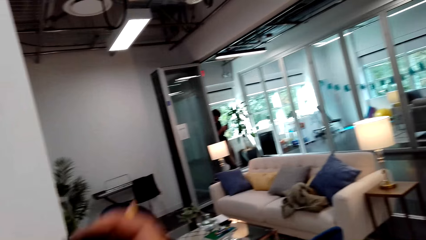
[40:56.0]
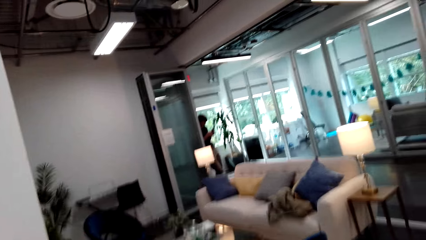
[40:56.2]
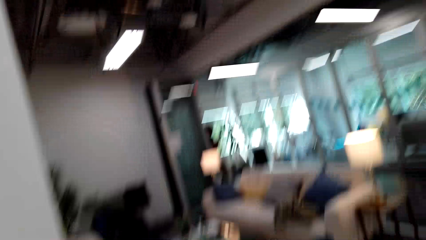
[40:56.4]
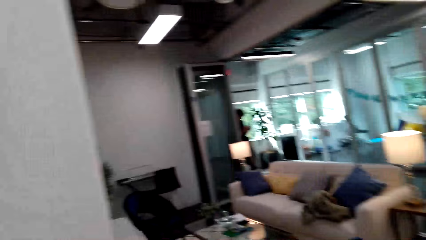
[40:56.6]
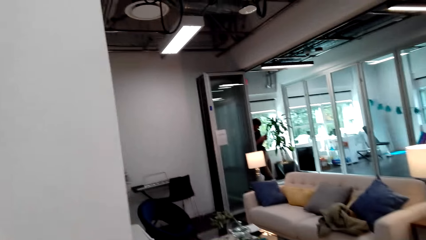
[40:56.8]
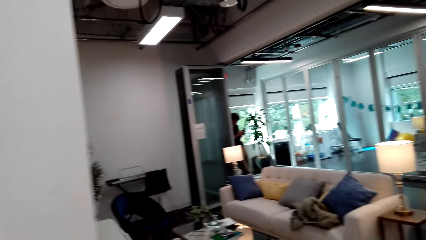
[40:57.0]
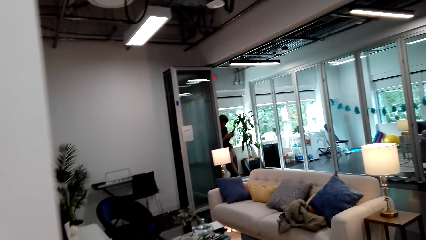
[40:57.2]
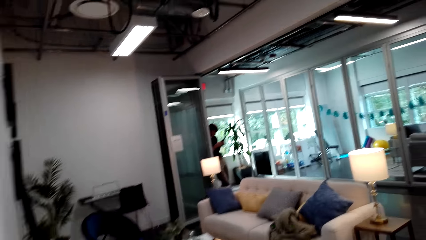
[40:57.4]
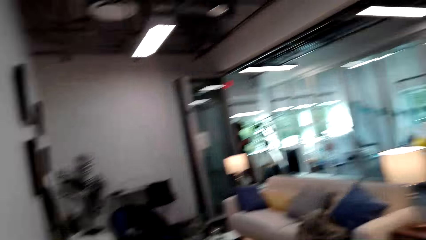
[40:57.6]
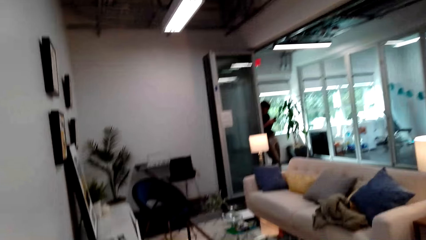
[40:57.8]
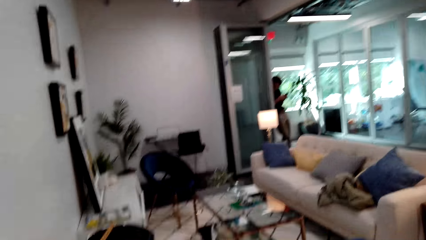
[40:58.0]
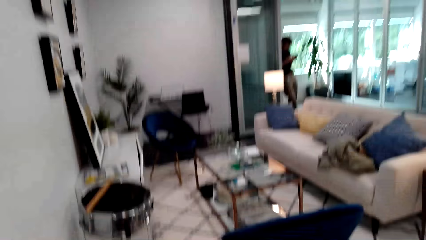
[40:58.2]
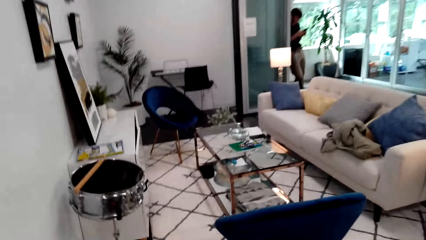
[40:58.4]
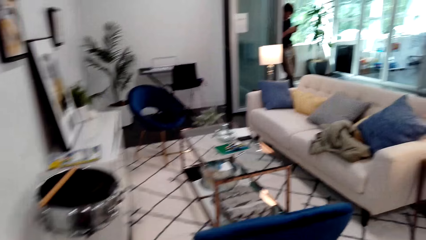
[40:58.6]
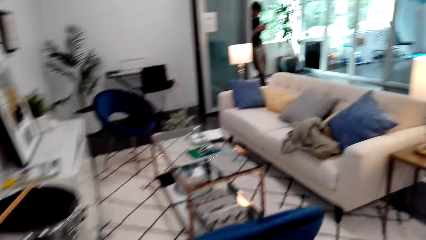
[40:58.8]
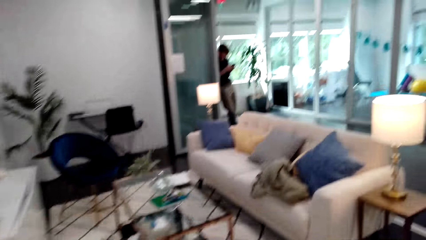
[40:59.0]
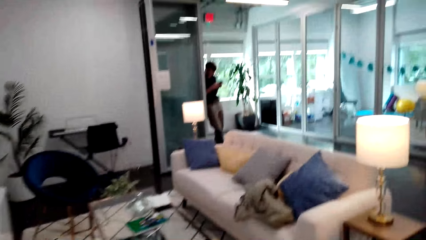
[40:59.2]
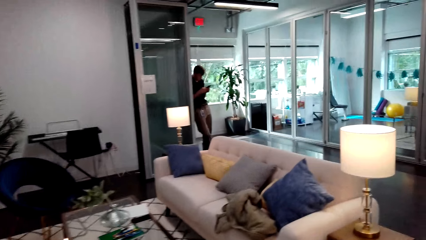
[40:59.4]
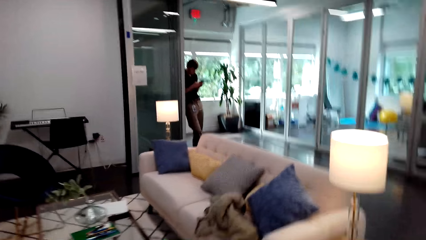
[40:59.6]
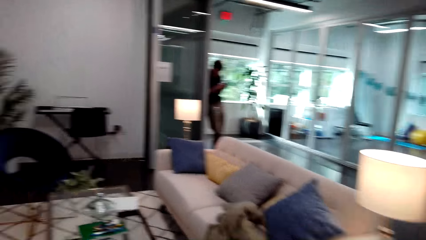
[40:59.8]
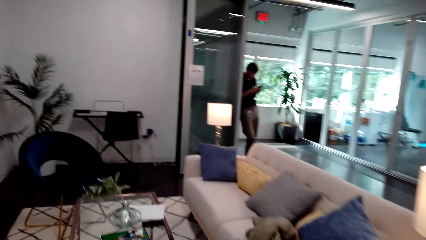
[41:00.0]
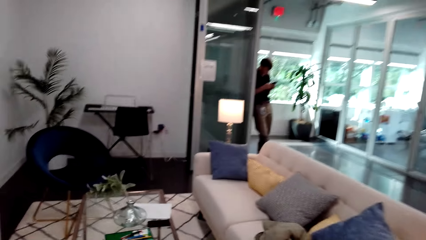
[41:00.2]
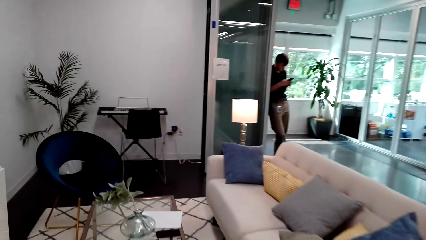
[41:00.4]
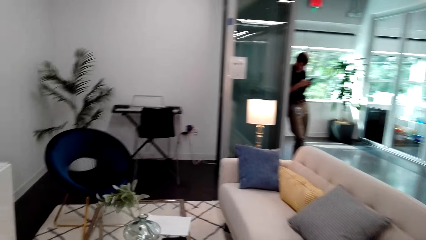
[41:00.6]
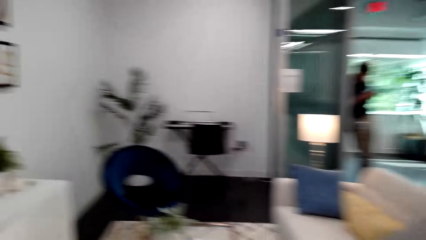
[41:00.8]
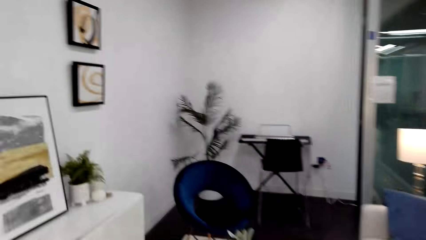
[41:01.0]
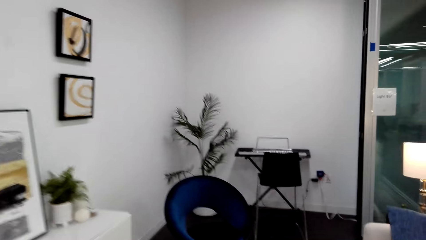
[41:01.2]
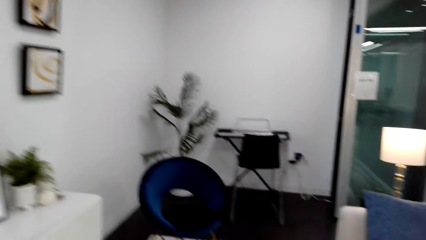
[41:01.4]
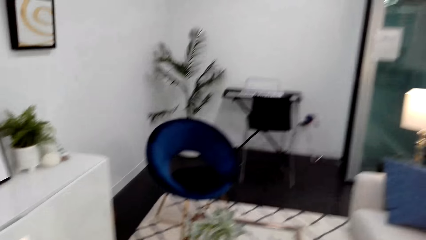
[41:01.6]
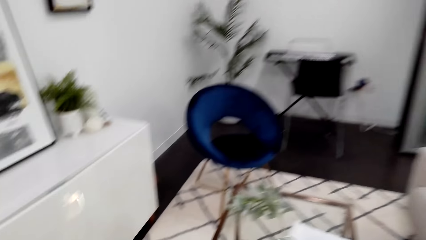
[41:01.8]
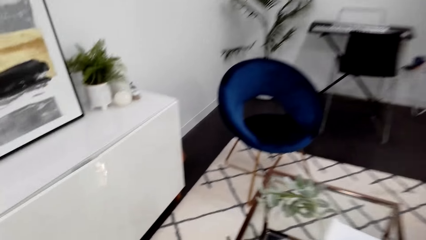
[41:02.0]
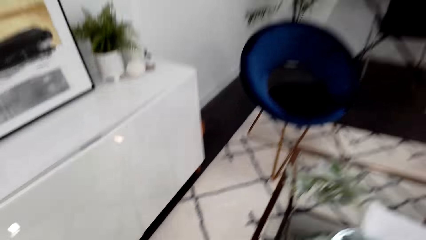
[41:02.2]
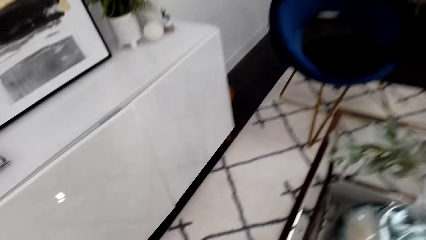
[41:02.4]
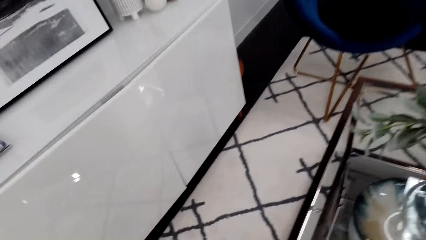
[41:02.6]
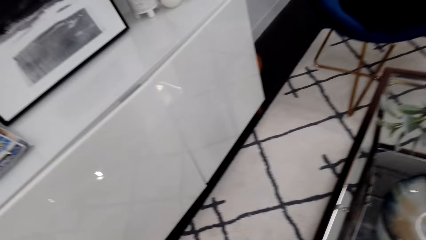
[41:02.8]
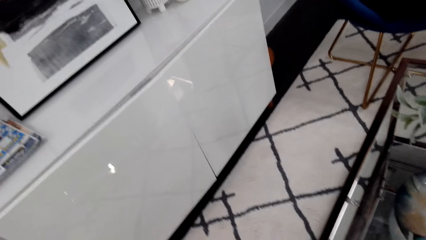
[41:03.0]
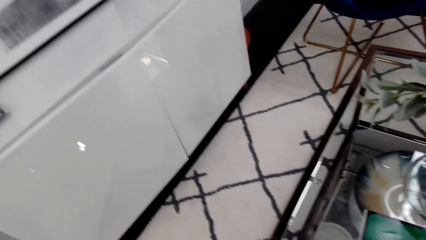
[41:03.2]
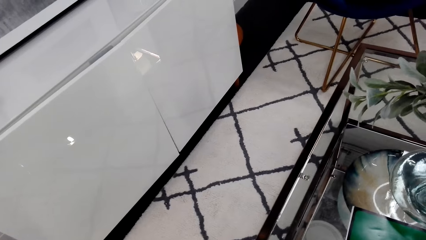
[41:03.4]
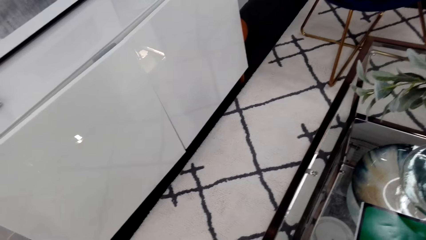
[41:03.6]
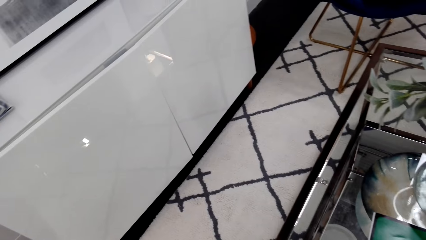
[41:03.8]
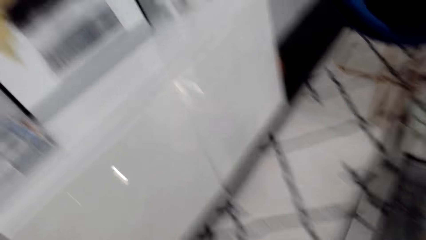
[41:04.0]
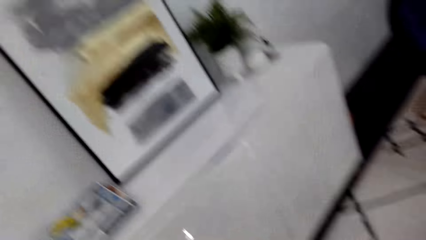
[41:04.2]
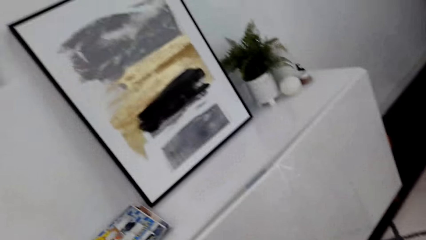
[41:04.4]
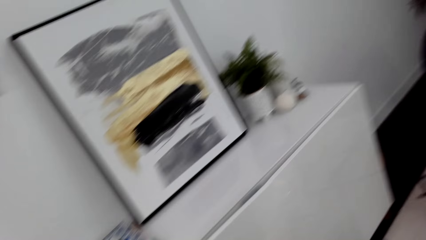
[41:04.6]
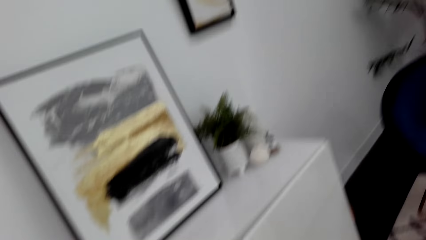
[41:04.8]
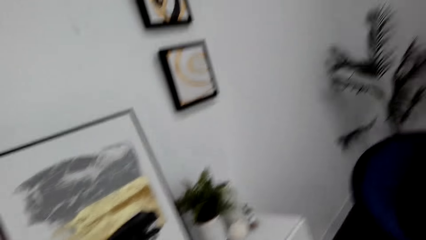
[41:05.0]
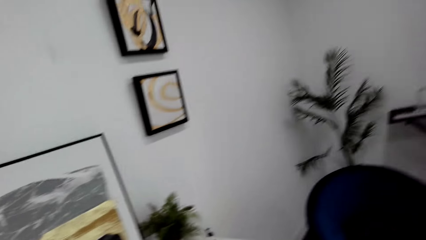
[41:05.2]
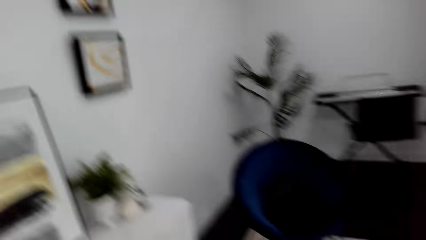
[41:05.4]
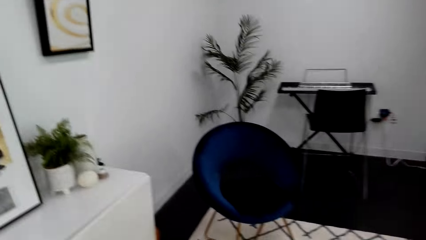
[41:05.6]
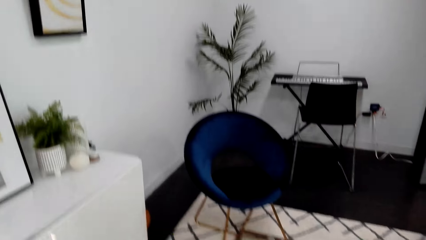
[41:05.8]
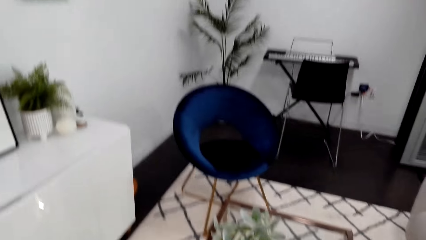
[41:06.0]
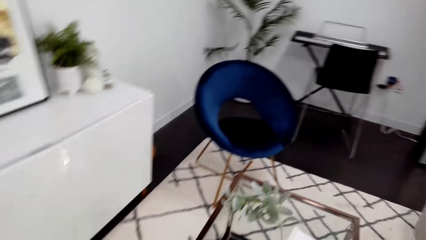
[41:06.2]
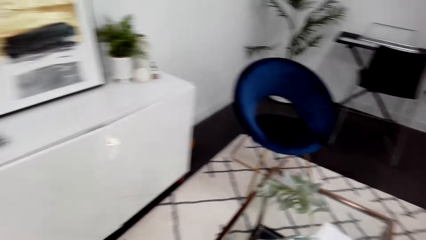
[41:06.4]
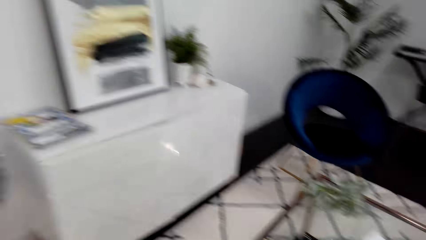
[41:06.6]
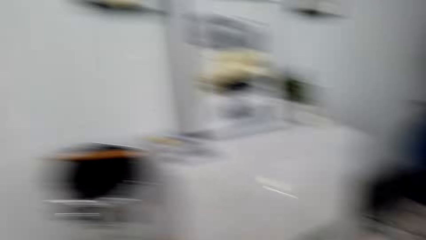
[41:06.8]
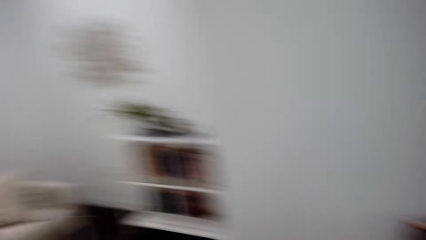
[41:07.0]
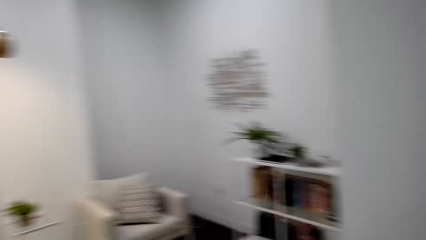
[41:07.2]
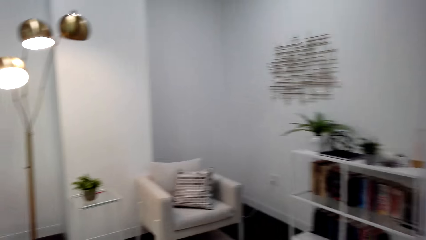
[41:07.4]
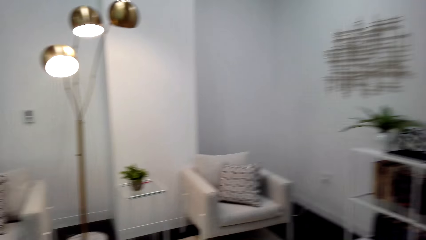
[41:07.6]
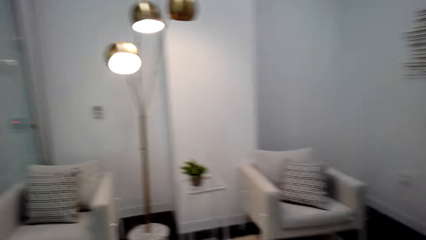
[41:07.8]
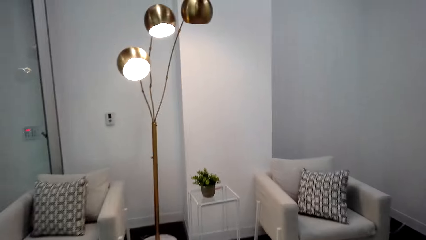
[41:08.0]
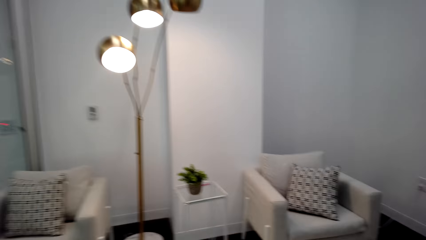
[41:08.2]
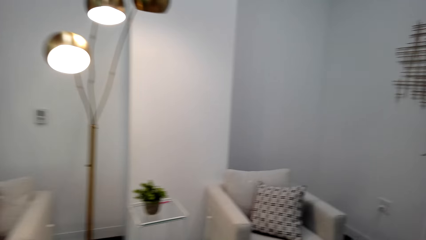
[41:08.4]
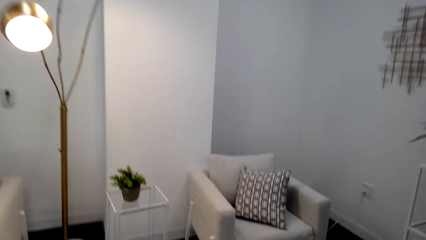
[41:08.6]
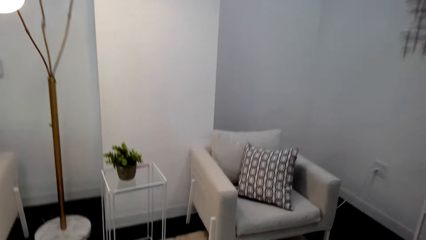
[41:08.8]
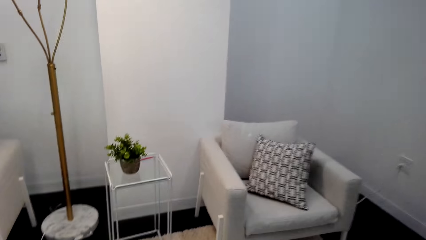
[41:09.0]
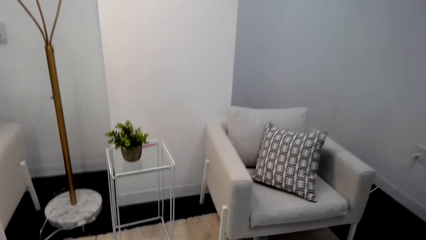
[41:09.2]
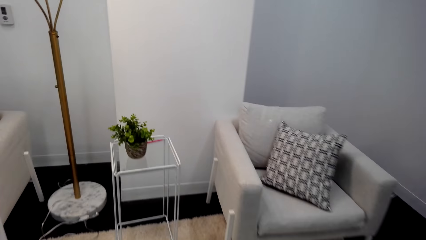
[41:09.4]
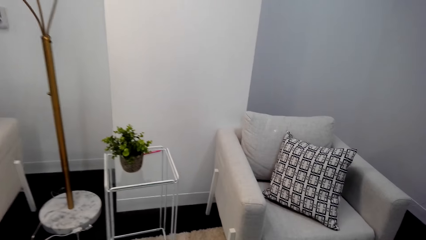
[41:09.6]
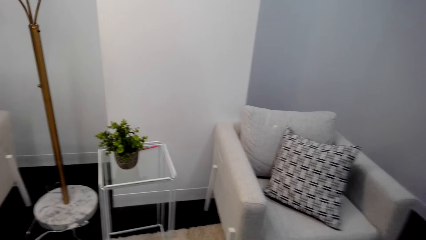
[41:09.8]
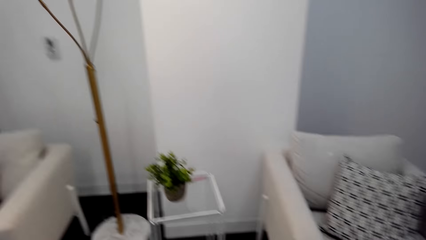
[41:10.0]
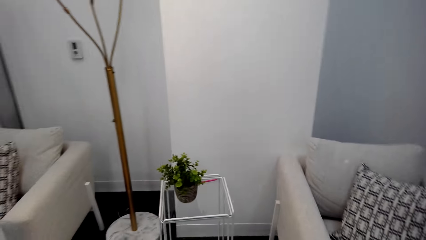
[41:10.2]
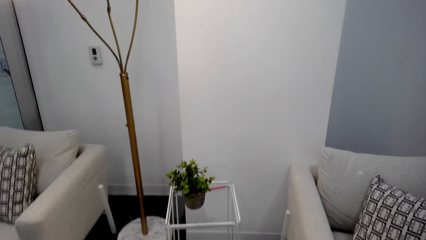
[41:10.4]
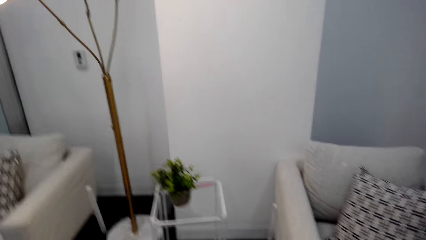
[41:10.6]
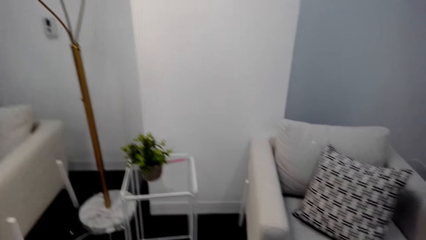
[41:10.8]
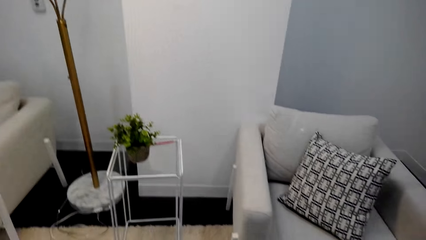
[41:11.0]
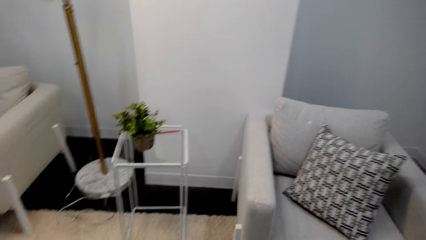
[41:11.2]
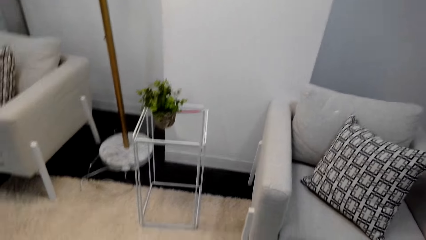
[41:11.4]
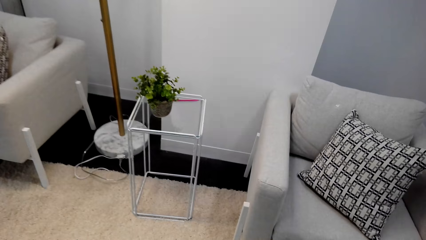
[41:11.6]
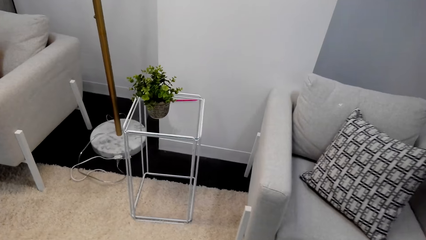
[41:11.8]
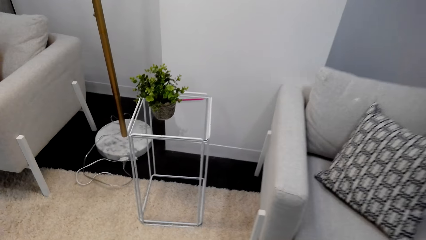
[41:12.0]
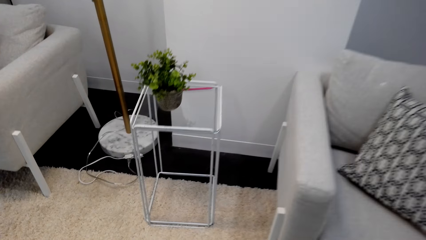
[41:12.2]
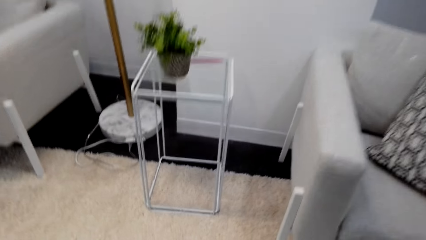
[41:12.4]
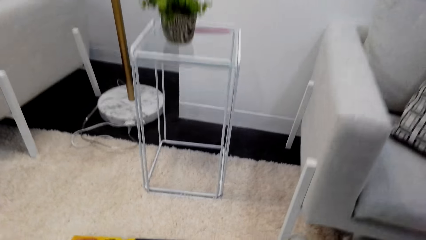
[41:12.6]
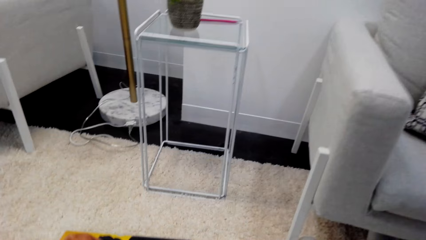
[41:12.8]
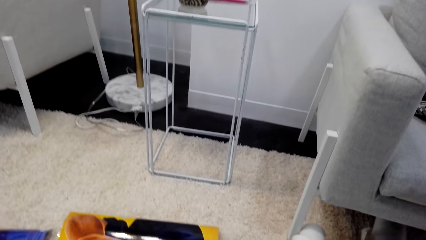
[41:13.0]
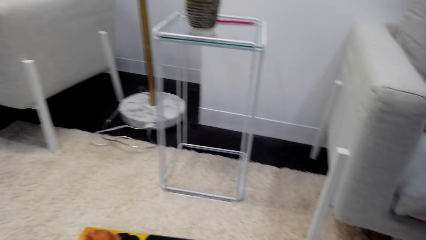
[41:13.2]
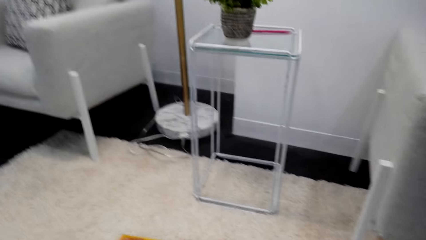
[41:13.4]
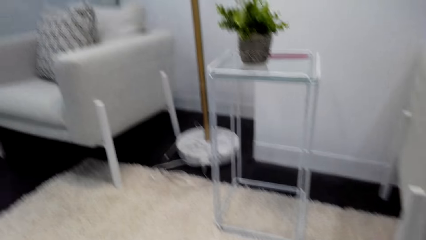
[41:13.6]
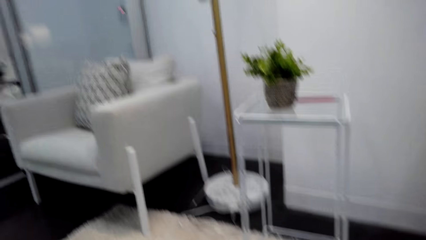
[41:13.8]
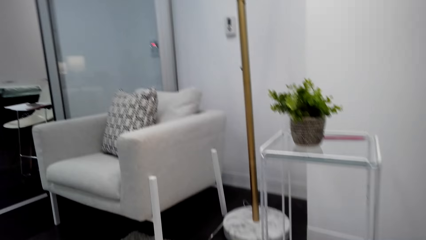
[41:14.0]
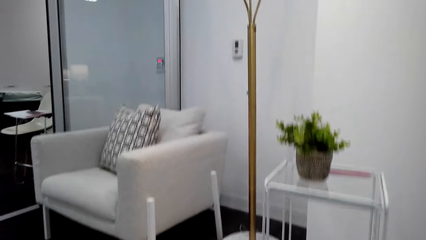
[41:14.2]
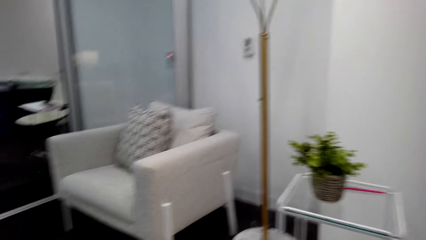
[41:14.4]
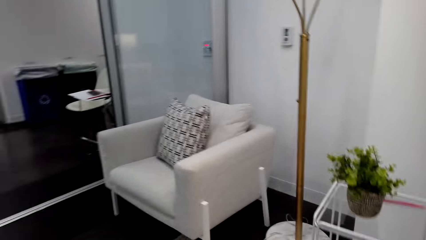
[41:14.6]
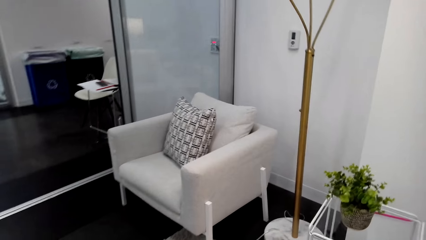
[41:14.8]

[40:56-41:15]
A man stands near the door. The camera wearer walks in the room. They walk in the room. They put a pencil on the table. They look around. They converse with the man.
